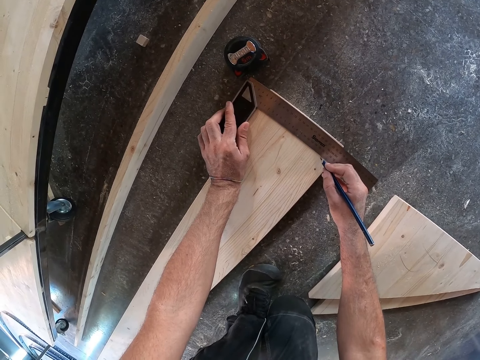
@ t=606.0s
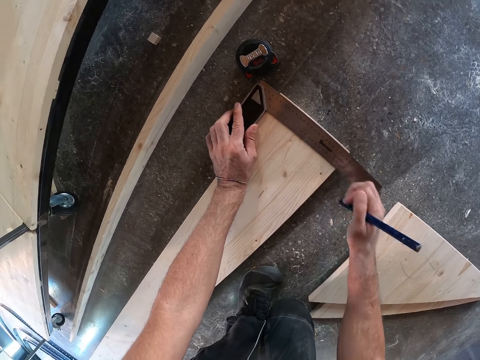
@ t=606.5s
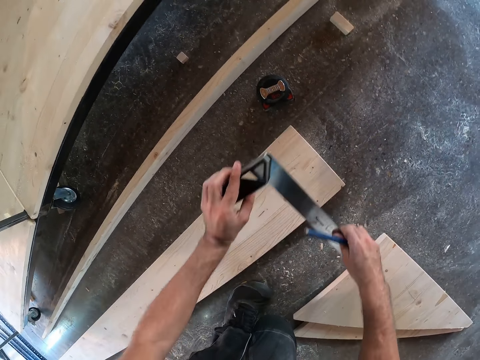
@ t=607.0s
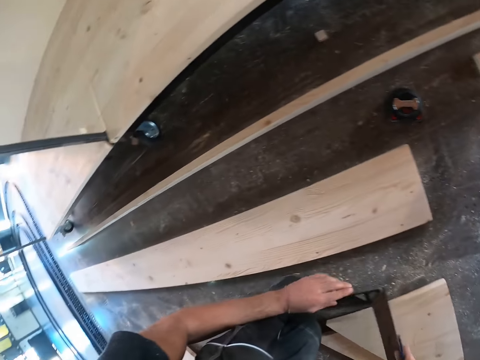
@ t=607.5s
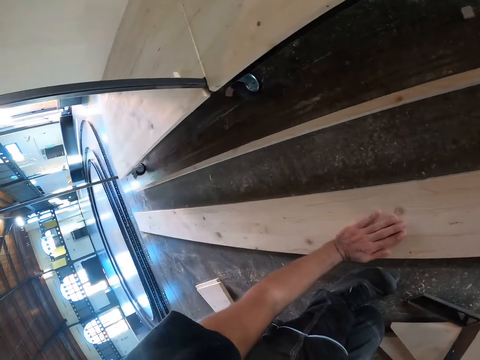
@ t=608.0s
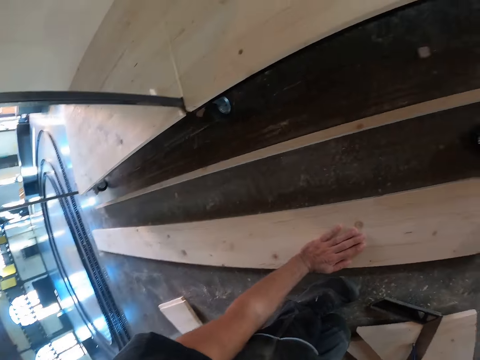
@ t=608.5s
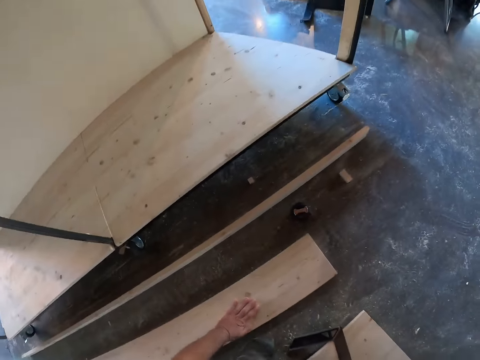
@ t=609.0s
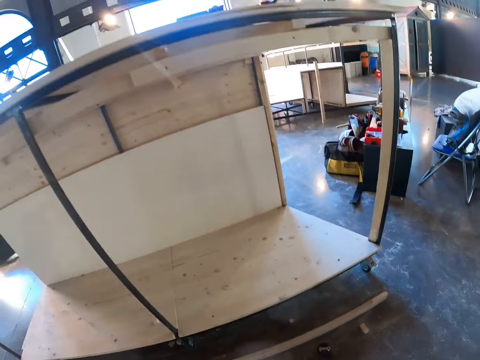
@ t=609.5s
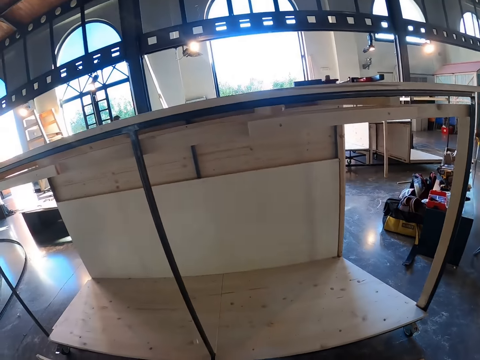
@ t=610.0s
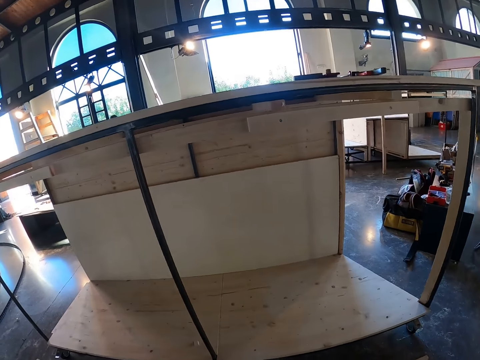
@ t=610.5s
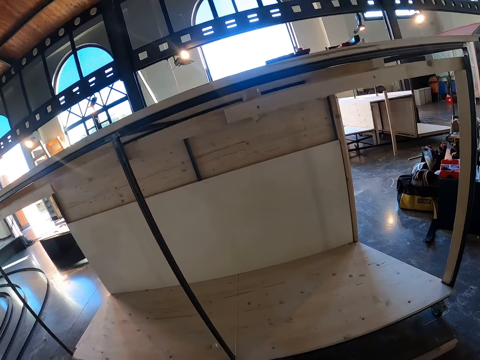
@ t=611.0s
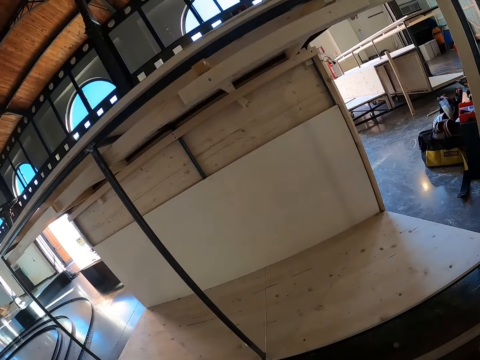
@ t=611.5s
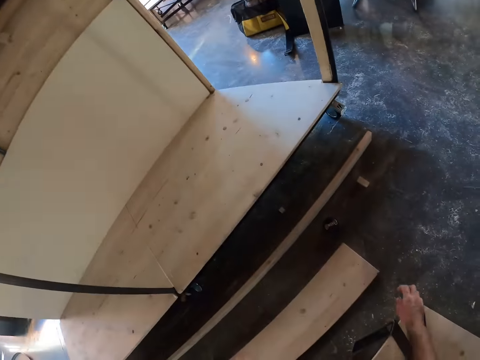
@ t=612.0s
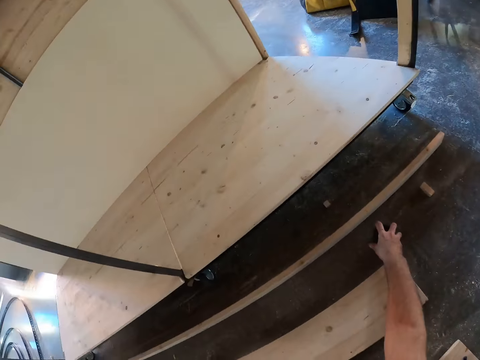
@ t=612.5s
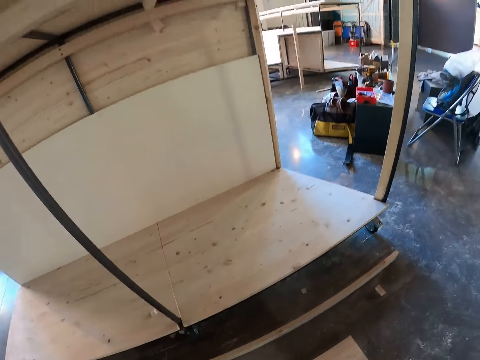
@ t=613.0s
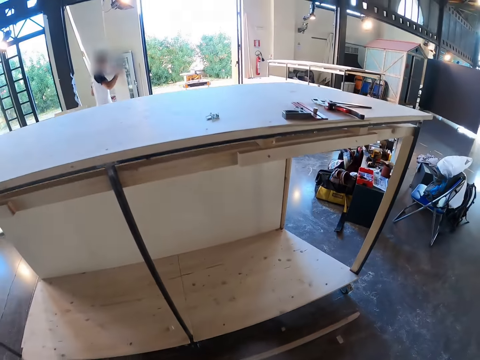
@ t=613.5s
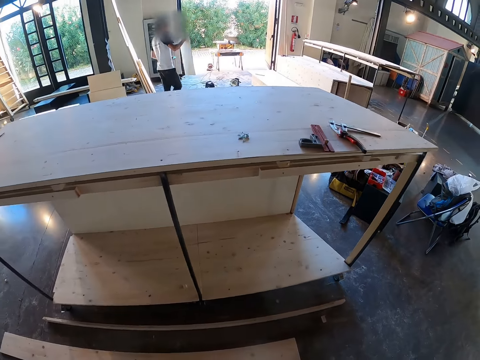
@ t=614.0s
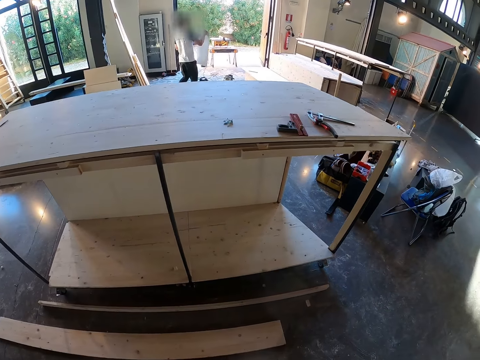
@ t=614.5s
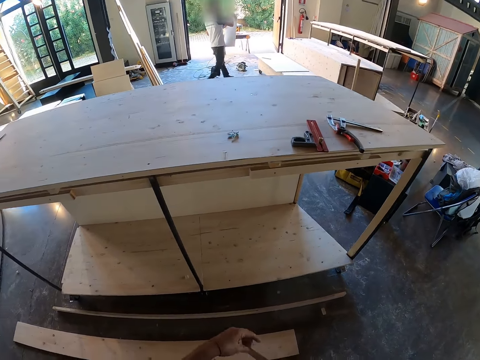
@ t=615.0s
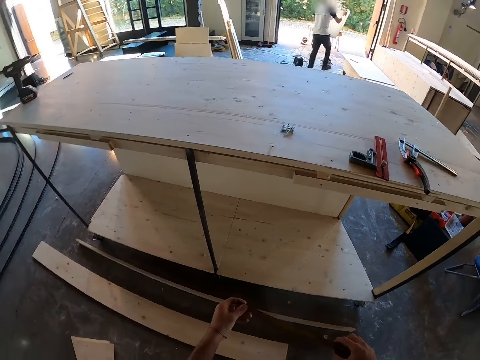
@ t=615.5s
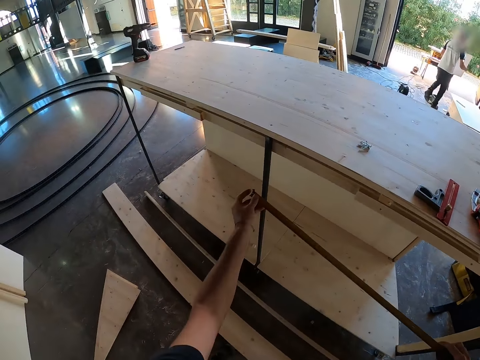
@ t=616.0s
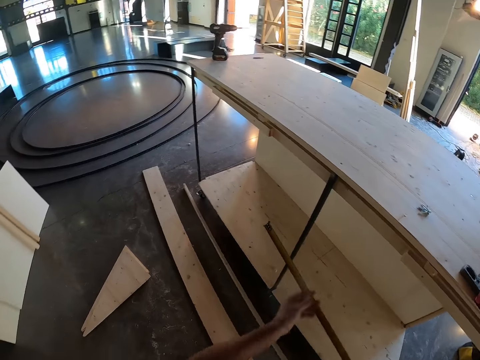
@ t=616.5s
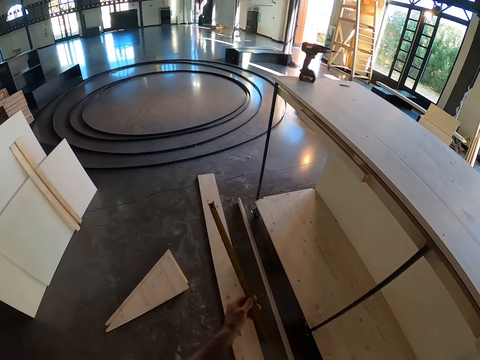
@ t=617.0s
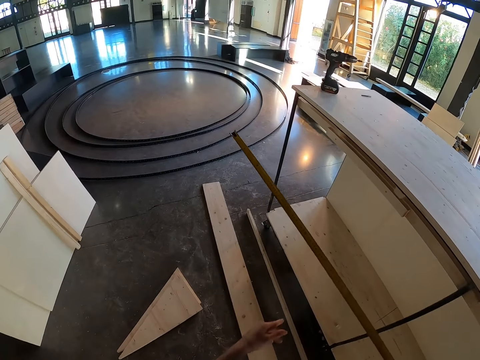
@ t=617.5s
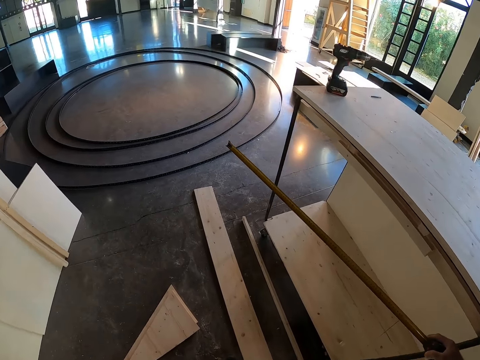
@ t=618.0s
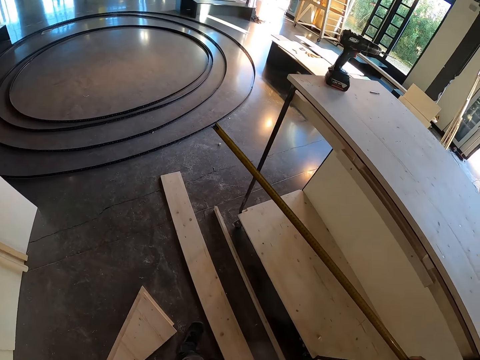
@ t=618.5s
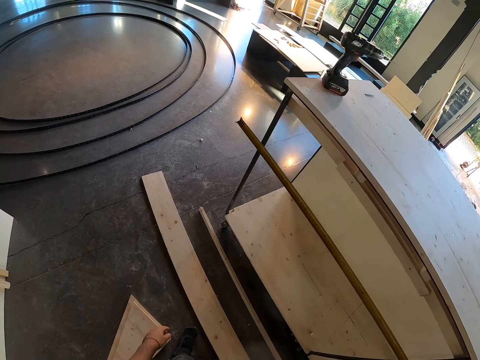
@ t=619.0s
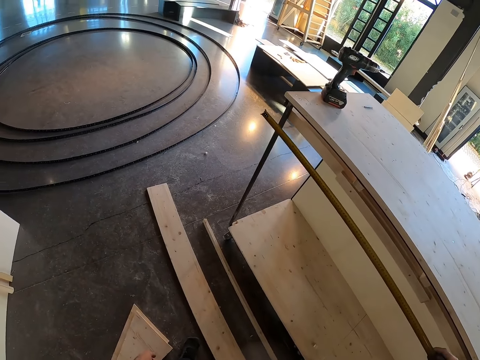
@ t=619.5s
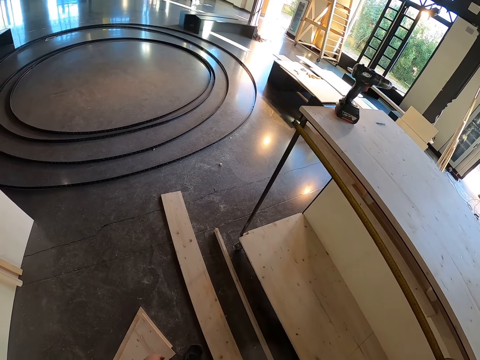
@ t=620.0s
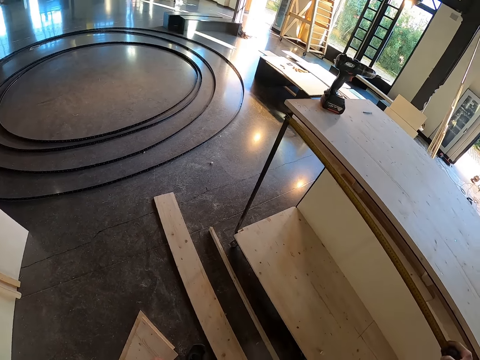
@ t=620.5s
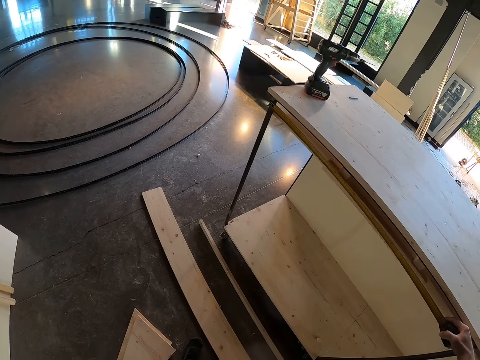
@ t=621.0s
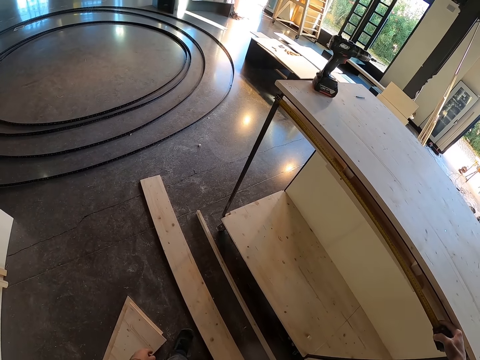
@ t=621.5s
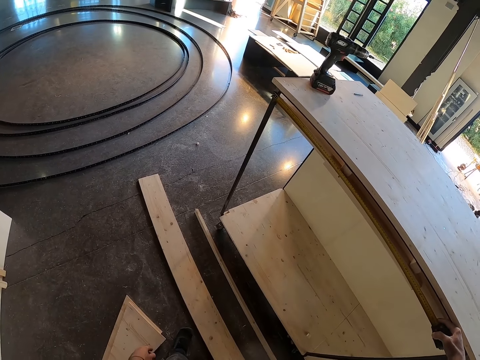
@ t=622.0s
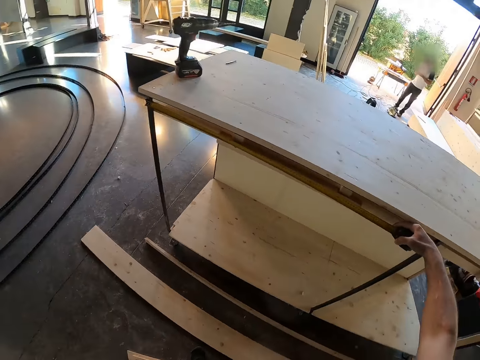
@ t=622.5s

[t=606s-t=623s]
The camera wearer lifts the try square from the wood plank with his left hand. He holds the try square with both hands. He touches the piece of wood. He places his left hand on the wood plank. He stands up. He looks around. He picks up a tape measure from the floor with his right hand. A man steps forward. The camera wearer holds the blade of the tape rule with his left hand. He moves the hands. He extends the blade of the tape rule in his right hand with his left hand. He steps forward. He measures along the top of a wooden structure with the tape measure in his right hand.

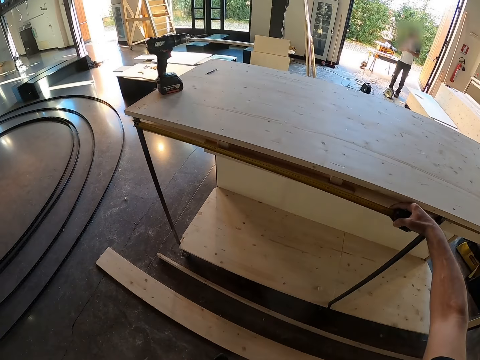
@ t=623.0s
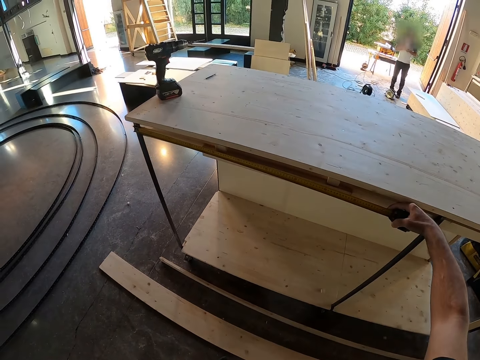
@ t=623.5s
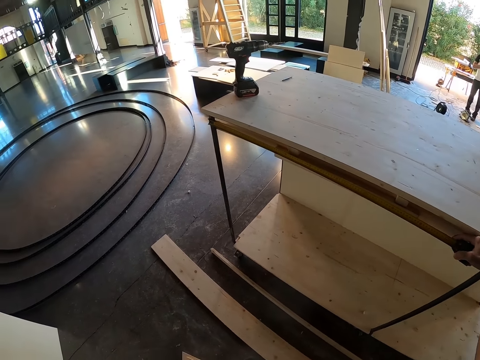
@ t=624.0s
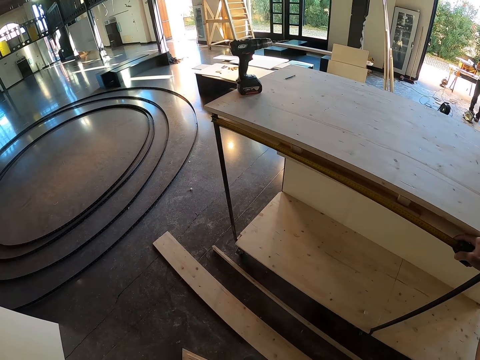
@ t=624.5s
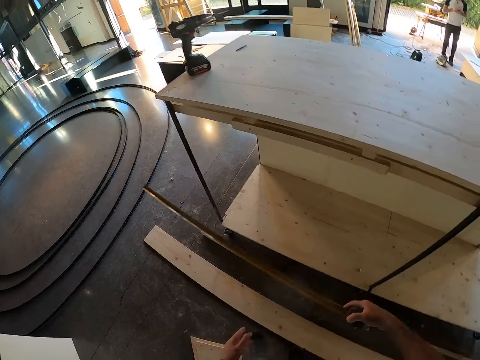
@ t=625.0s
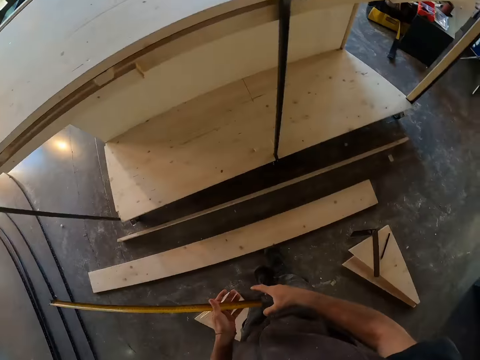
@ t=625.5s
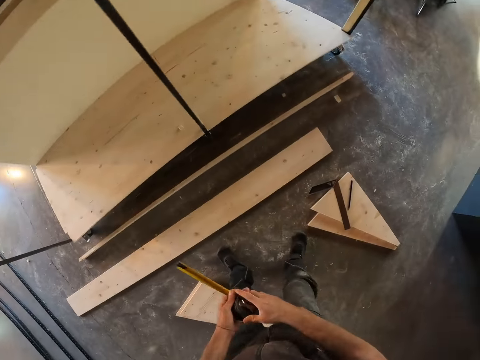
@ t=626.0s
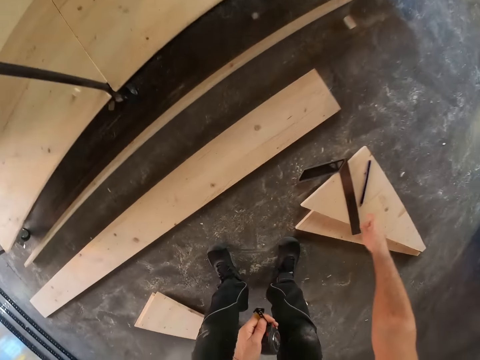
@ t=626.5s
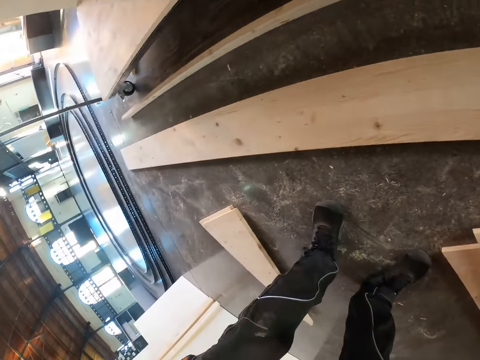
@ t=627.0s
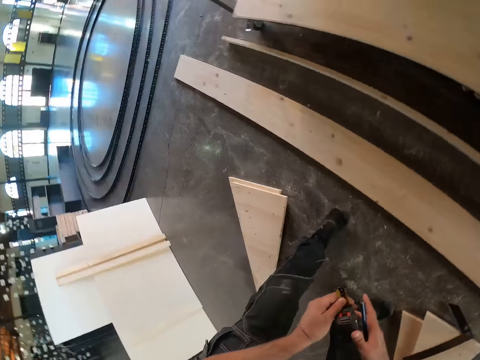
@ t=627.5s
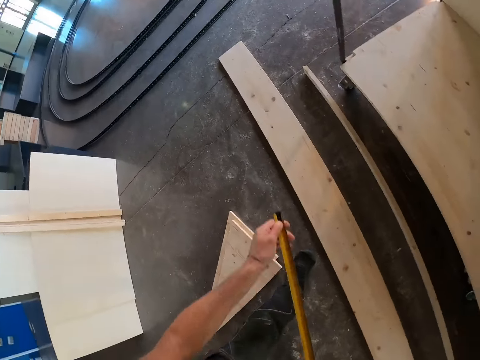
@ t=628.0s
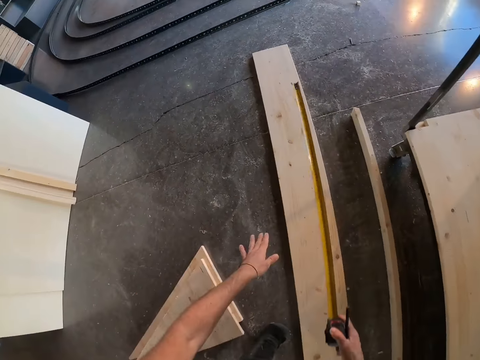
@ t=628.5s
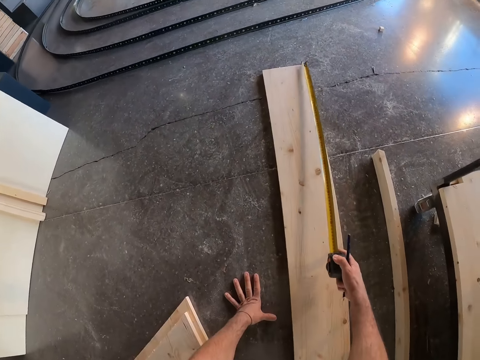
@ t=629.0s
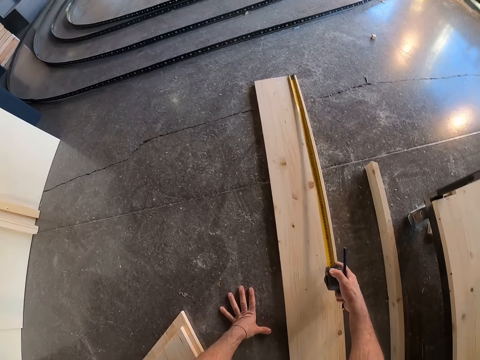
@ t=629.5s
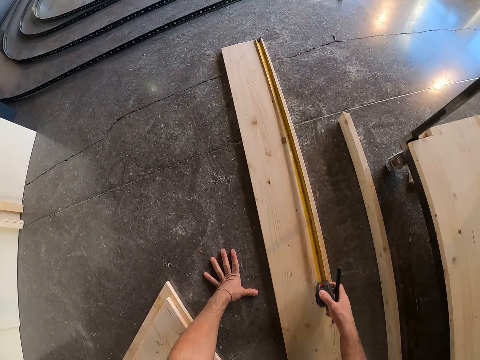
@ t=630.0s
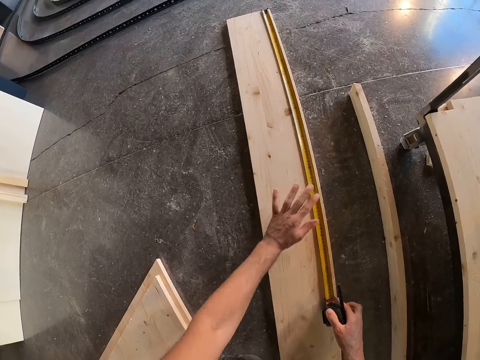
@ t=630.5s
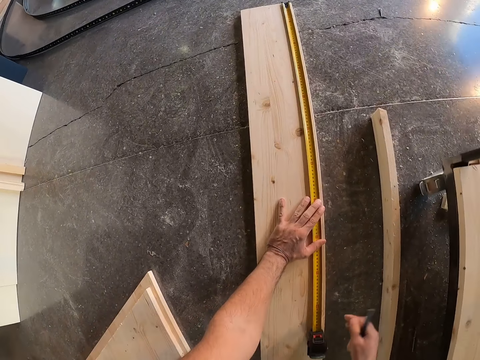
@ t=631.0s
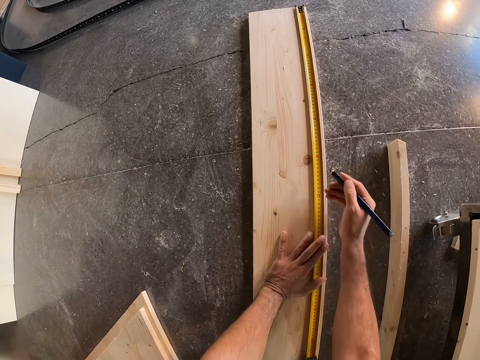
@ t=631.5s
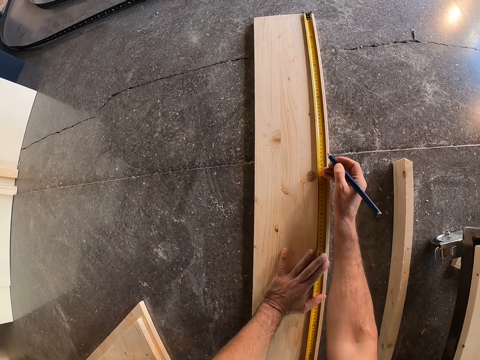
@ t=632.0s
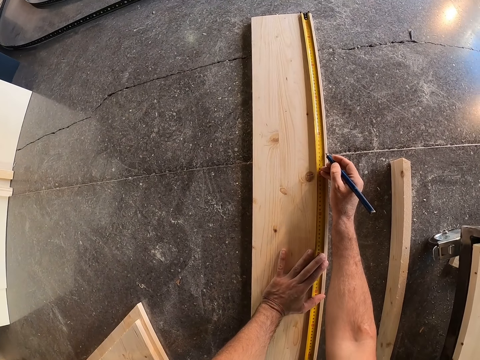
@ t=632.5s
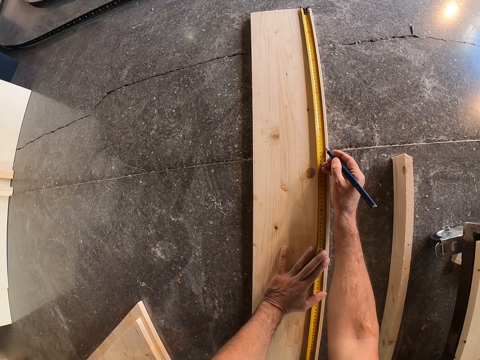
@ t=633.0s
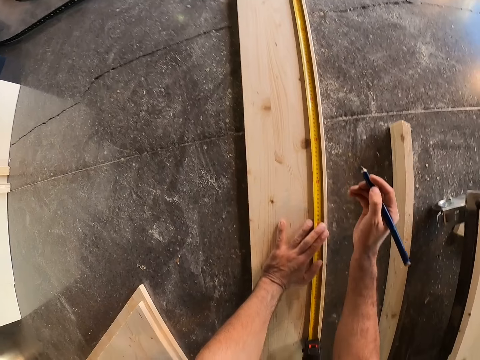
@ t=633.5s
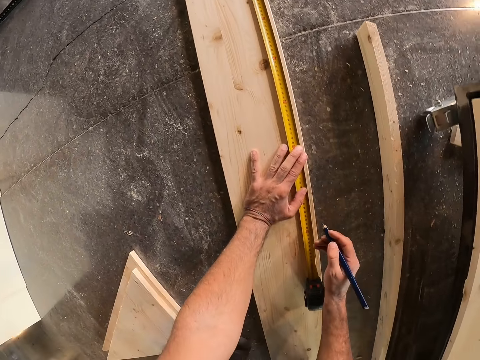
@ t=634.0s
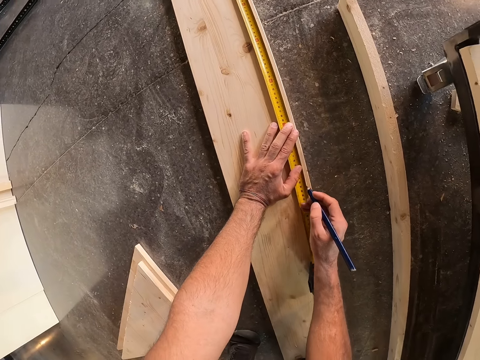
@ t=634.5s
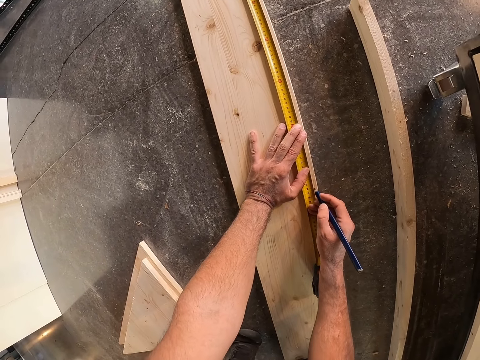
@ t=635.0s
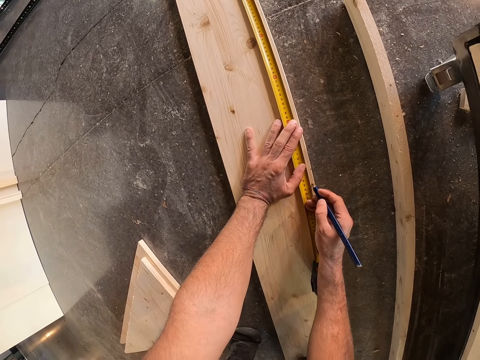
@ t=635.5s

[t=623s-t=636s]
The camera wearer moves the tape measure. He passes the tape measure to the left hand. He retracts the blade of the tape measure in his right hand. He holds the tape measure with his left hand. He picks up the pencil or pen from the set of triangle wood boards on the floor with his right hand. He holds the tape measure with both hands. He extends the blade of the tape measure in his right hand with his left hand. He puts the hand on the floor. He measures the piece of wood with the tape measure. He lays the tape measure on the wood plank on the floor with his right hand. He places his left hand on the blade of the tape measure. He draws on the wood plank with the pencil in his right hand. He marks the wood with the pen.
